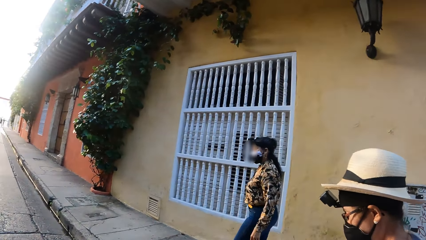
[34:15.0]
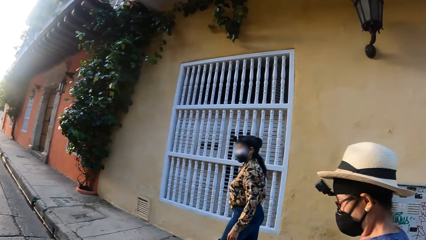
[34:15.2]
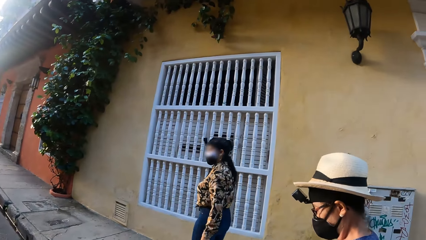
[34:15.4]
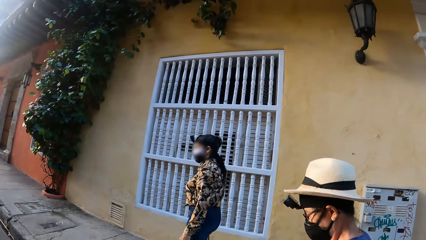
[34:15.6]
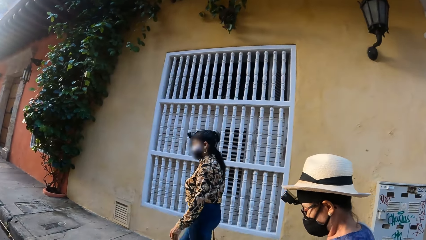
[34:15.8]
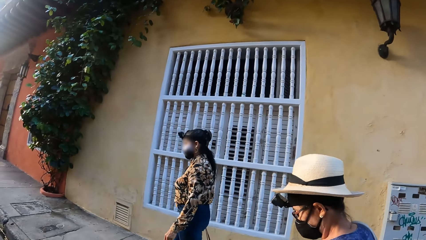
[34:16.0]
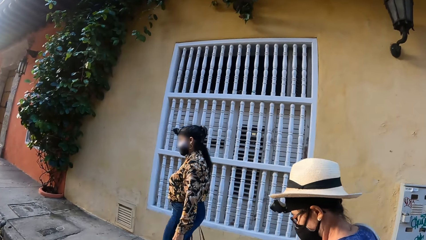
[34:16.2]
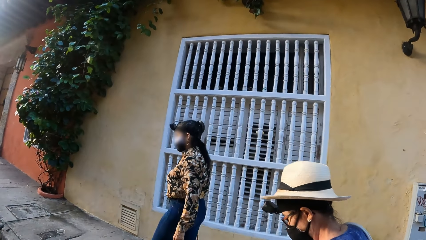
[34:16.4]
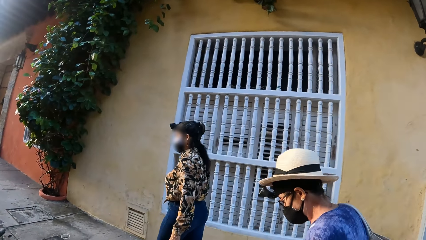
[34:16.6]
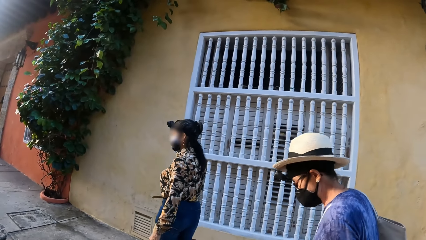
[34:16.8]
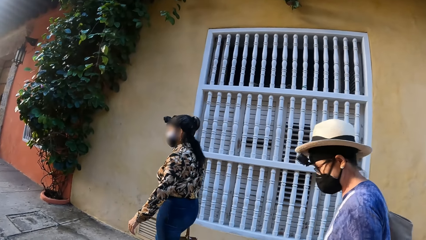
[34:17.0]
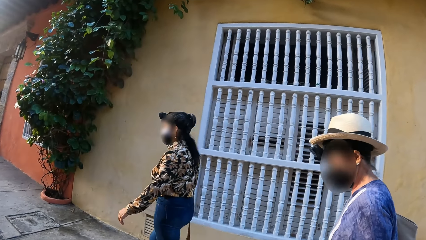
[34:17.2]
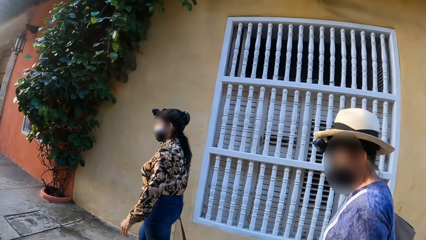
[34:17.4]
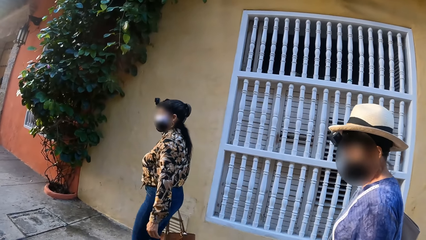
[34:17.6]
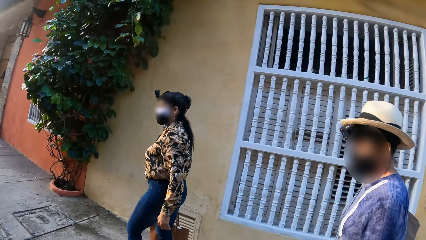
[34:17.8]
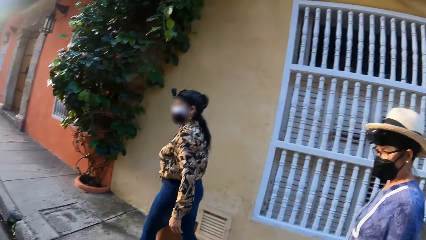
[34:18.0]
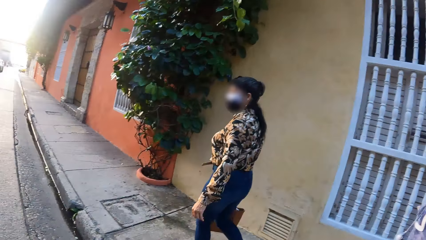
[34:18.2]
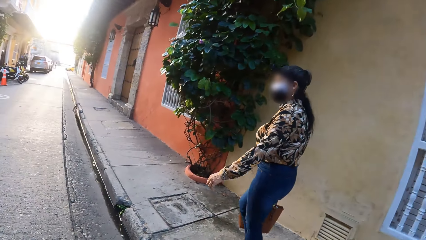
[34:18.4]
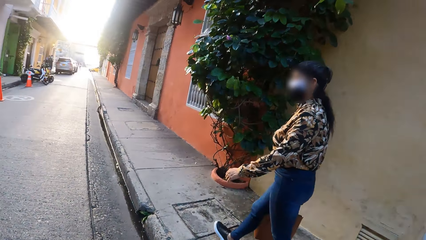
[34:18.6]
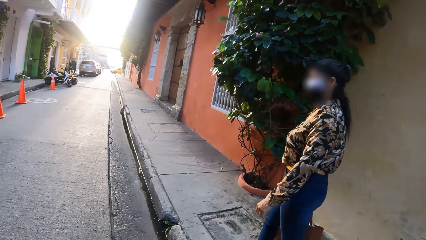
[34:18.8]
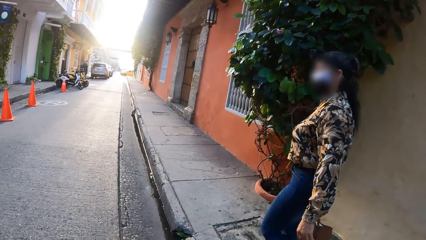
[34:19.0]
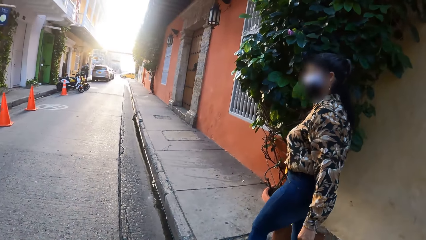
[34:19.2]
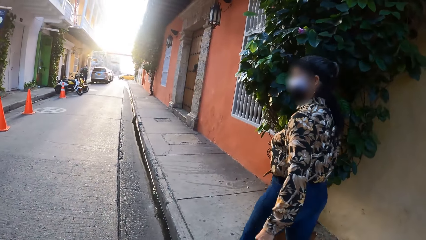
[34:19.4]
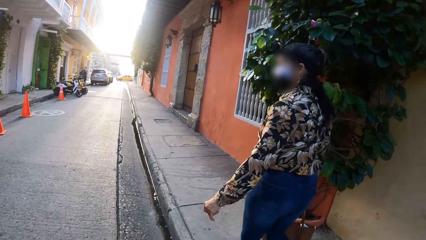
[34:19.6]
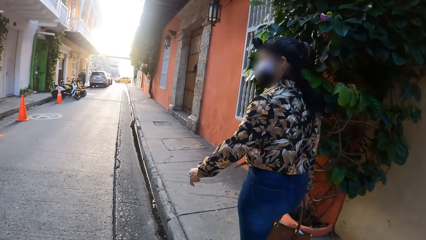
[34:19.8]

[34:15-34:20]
A woman walks around the street.

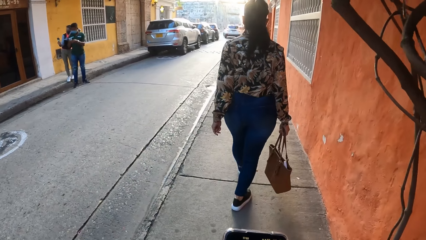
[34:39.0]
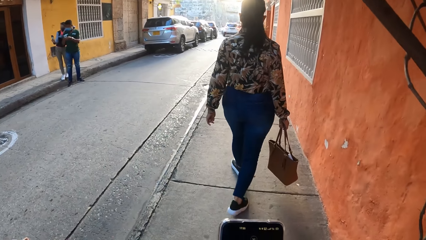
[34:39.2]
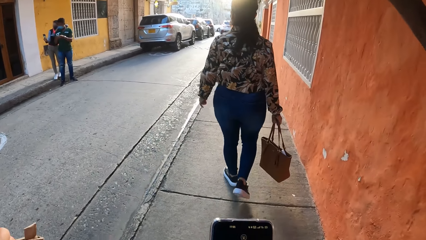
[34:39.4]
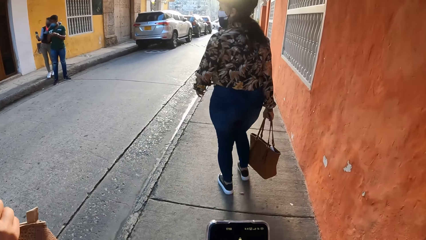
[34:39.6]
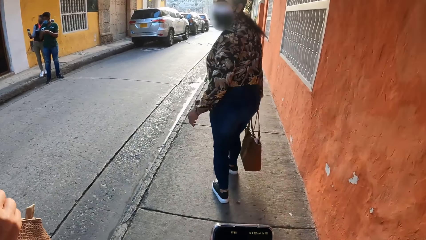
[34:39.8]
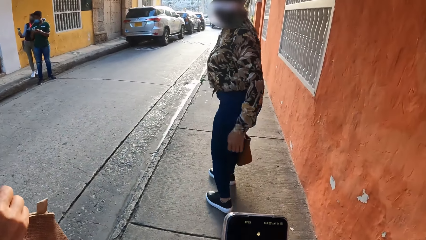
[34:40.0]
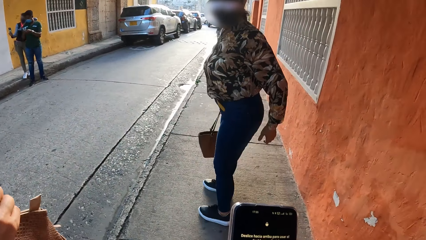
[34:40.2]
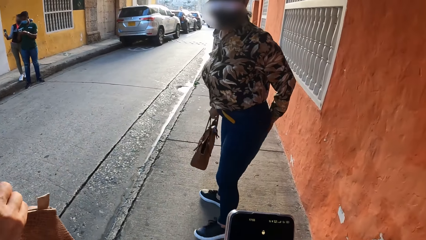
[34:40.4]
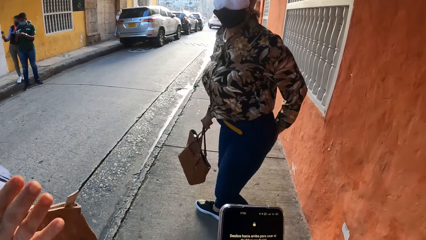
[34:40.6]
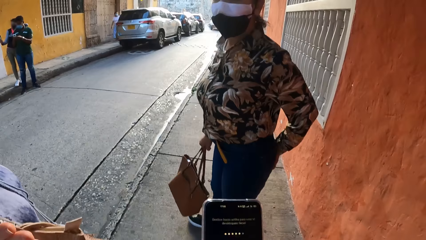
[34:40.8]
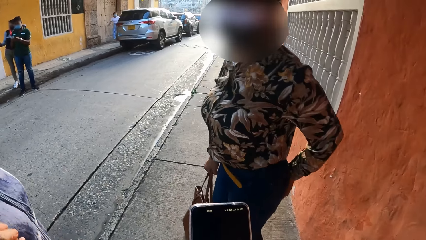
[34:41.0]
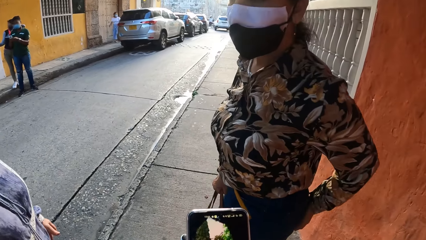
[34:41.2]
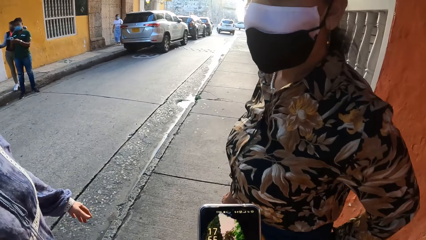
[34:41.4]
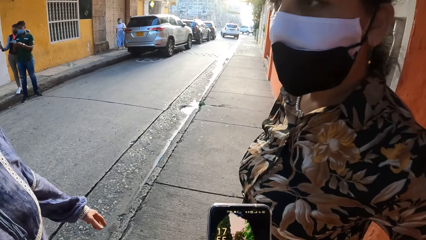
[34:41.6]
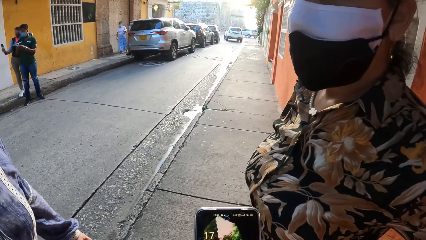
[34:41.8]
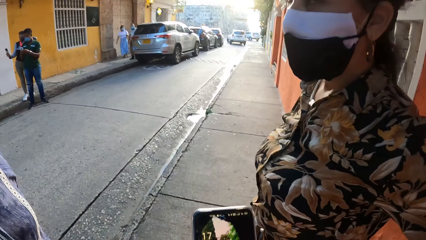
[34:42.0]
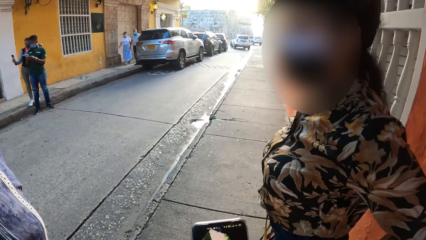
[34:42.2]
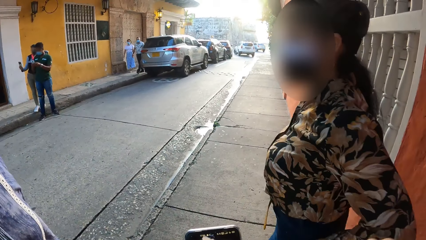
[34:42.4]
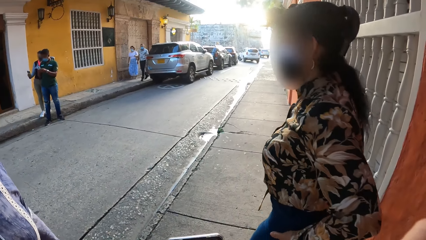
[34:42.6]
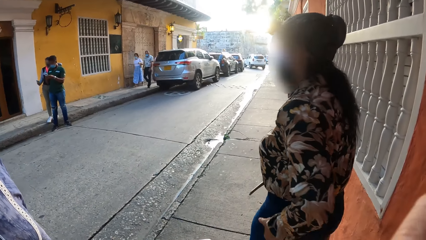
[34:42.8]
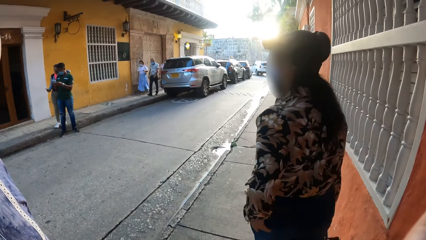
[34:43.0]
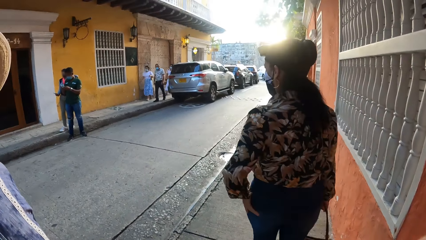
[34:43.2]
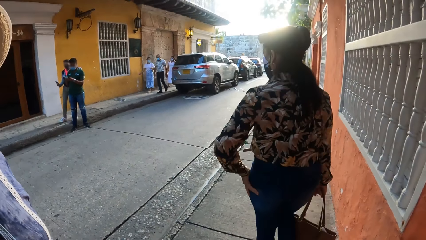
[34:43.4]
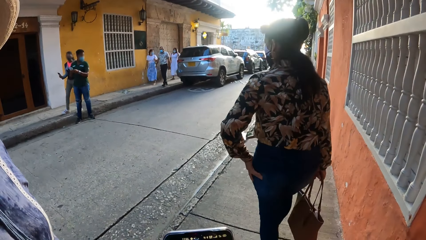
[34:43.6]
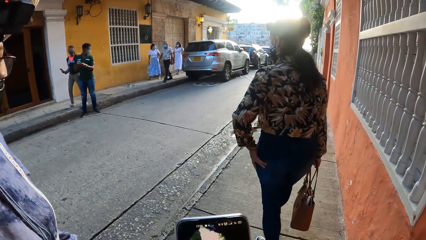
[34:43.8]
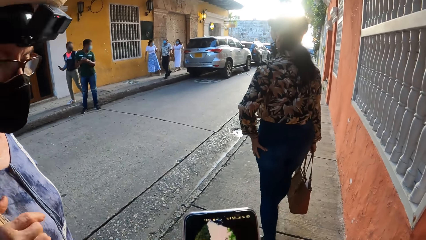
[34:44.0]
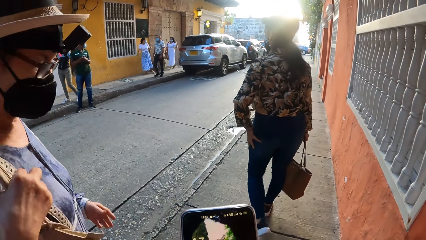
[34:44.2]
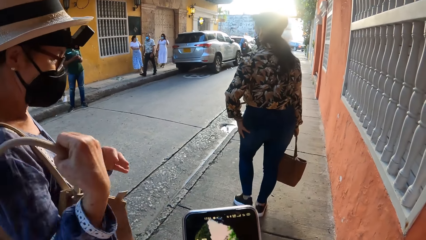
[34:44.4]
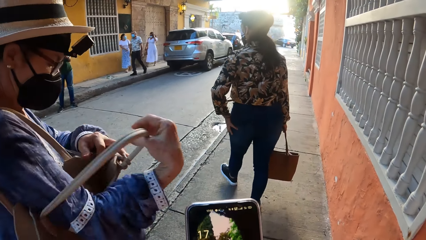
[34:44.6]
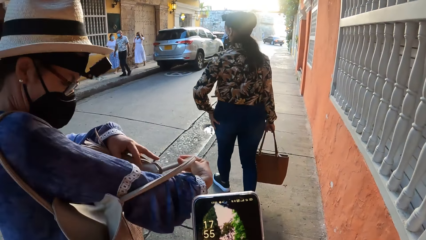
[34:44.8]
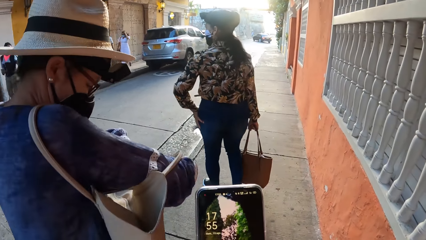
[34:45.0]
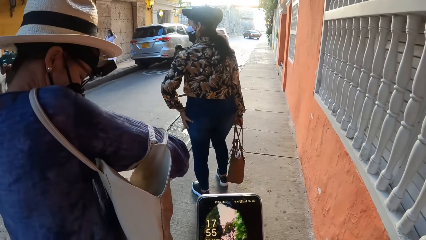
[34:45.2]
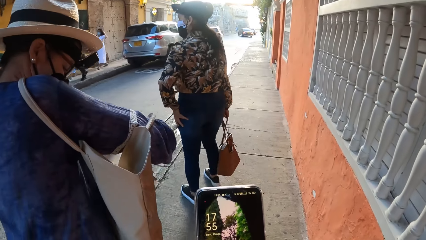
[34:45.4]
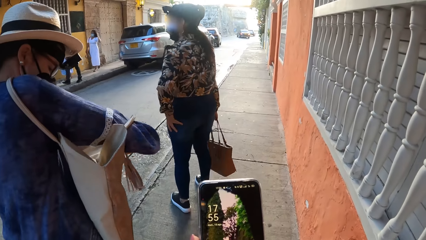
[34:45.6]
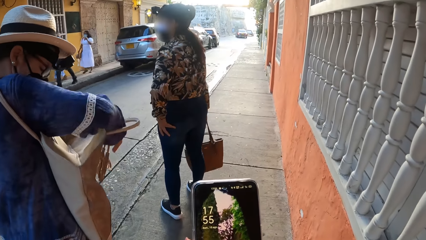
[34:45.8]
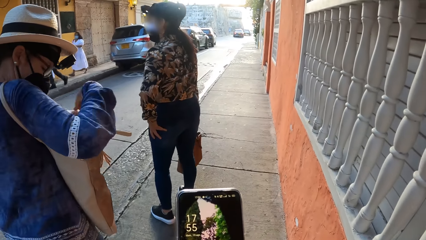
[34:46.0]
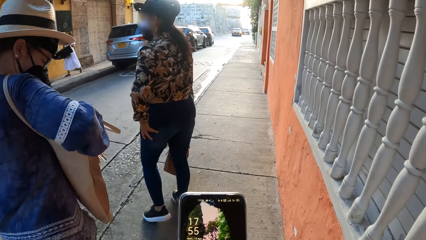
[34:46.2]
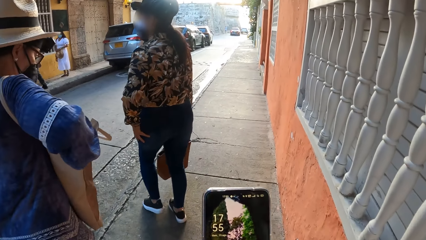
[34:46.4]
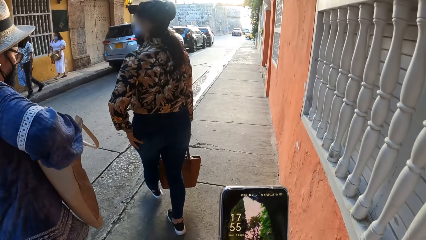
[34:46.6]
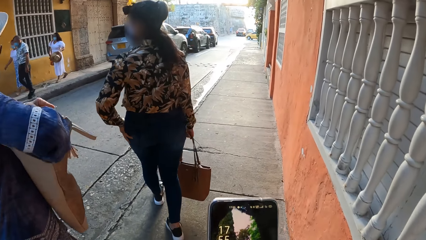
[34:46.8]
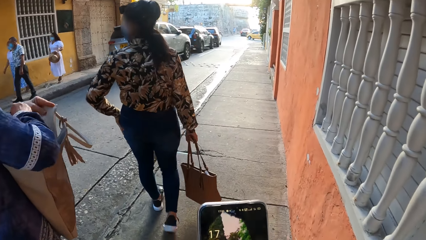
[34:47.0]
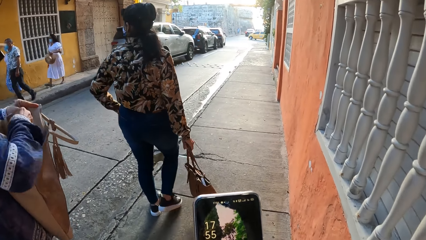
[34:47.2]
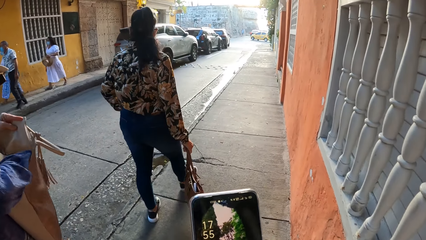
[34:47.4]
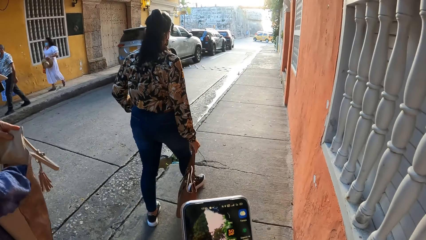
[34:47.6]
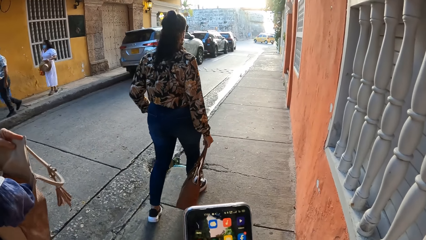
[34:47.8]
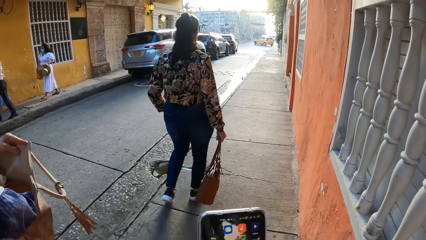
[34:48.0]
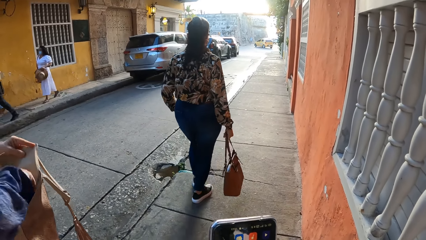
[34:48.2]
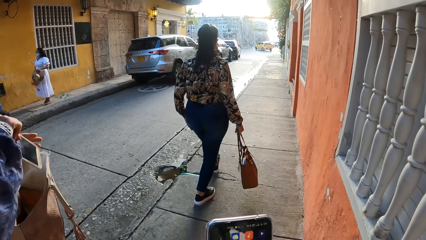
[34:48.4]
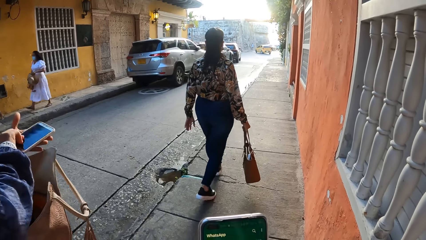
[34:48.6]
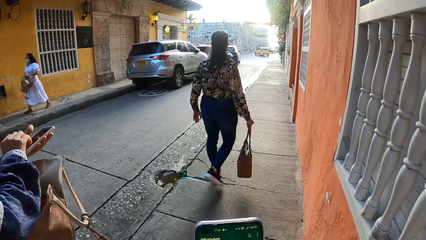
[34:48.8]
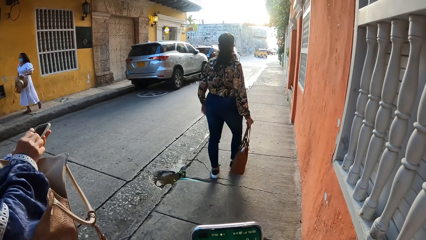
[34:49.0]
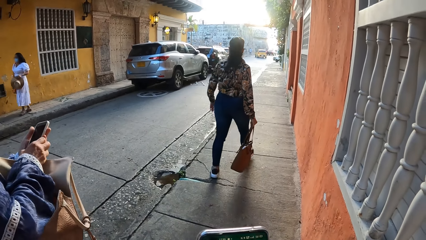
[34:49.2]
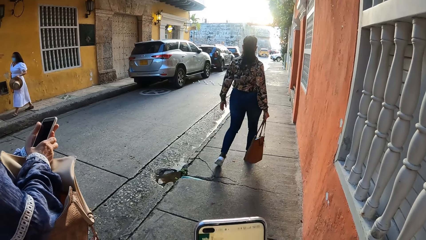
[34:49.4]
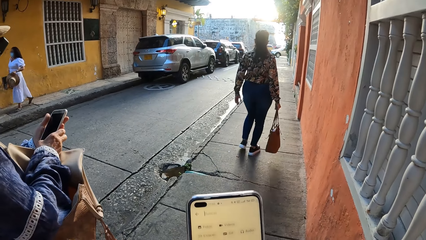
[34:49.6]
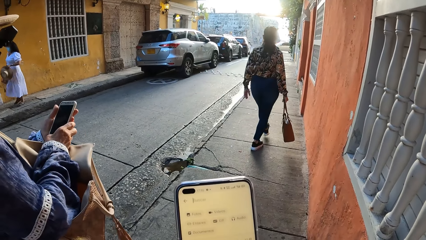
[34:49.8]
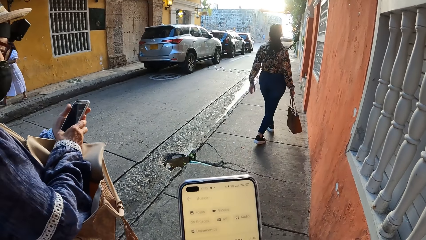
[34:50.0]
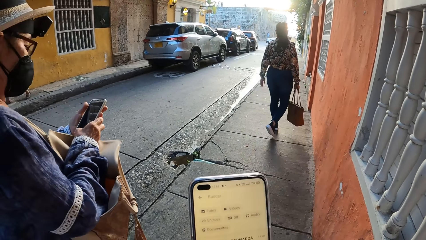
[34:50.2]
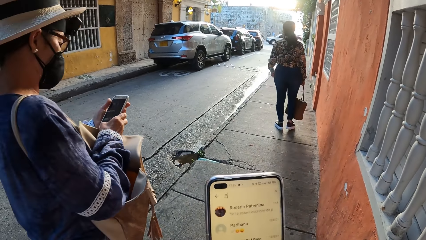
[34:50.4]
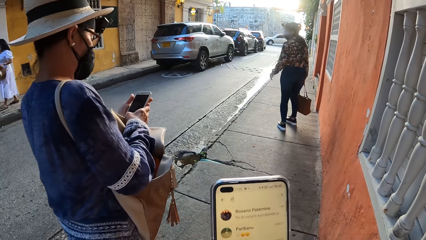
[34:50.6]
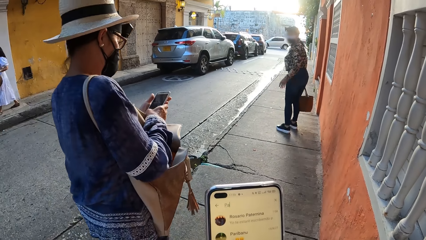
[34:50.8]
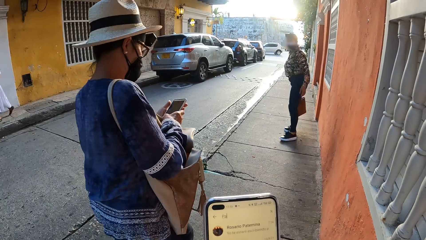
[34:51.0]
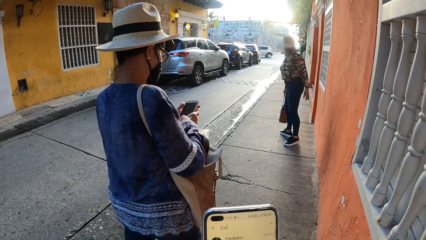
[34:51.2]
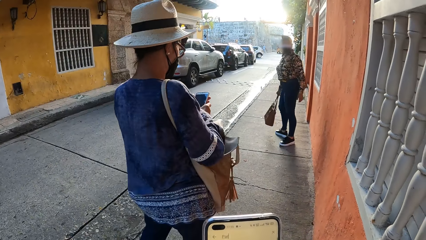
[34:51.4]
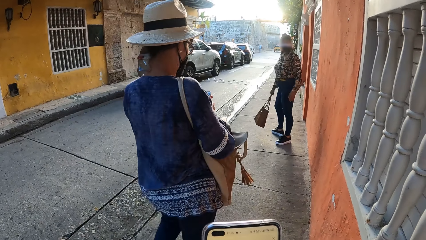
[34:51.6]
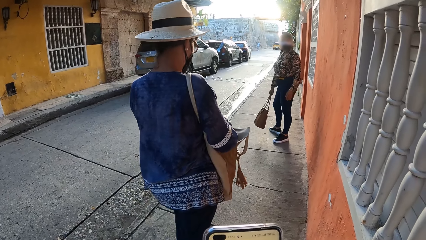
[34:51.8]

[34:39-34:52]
A woman turns back. The camera wearer uses a phone. They look at the phone. Another woman touches her handbag. The other woman picks up a phone. The other woman uses the phone.
